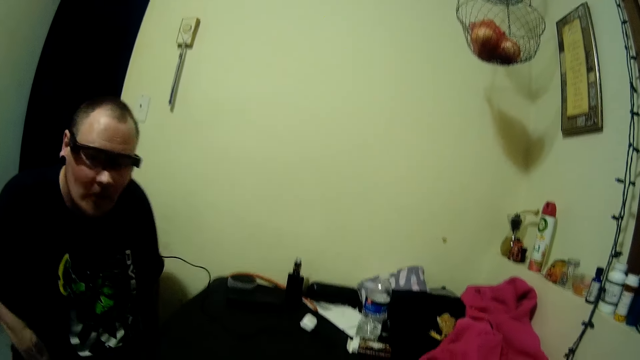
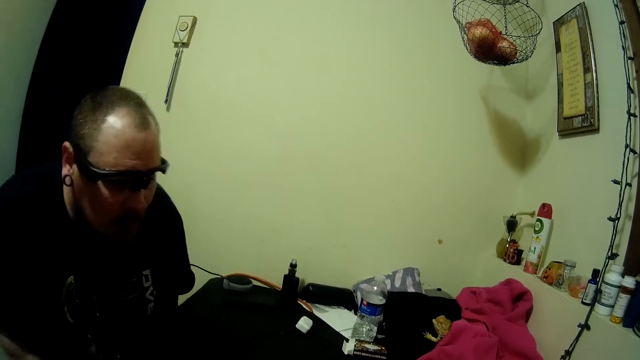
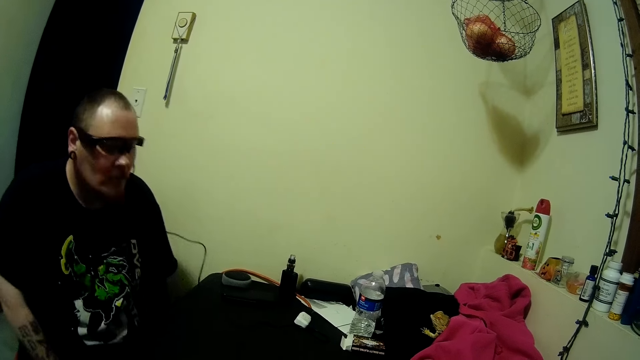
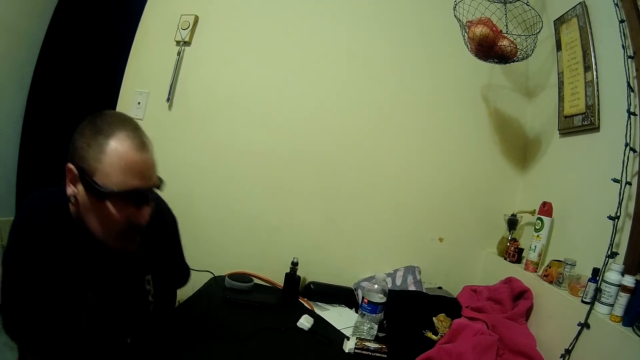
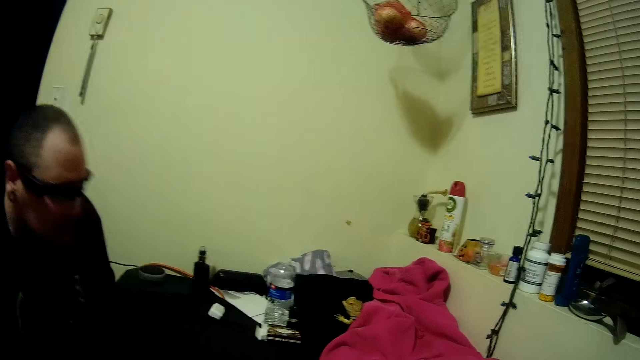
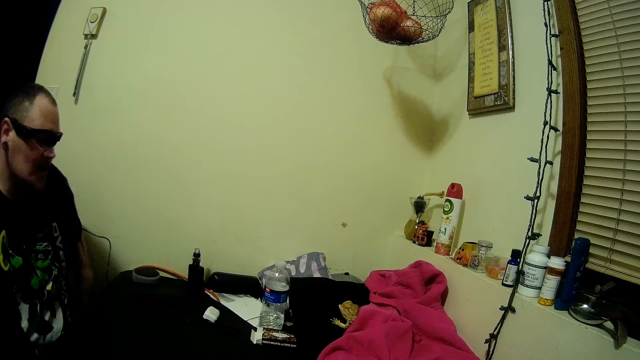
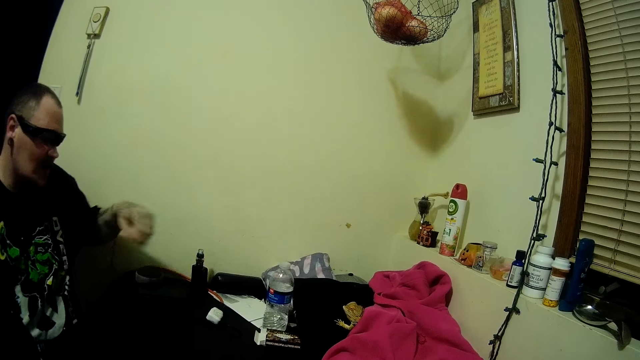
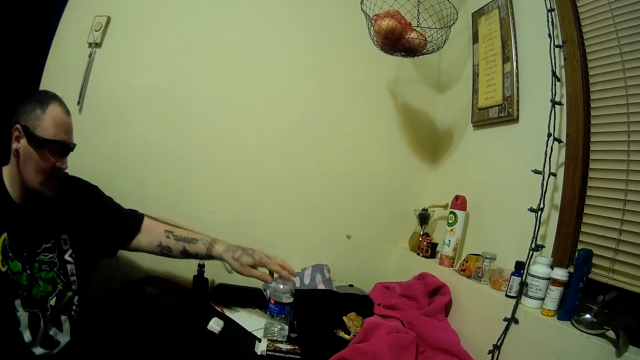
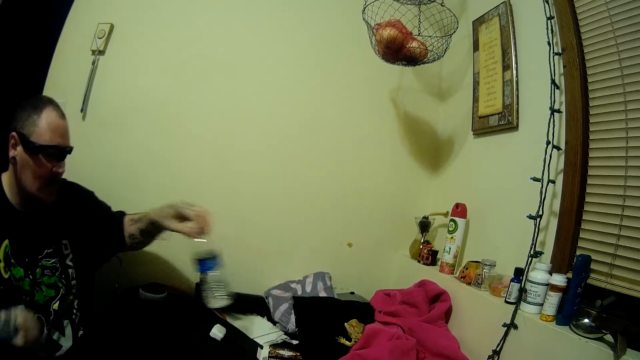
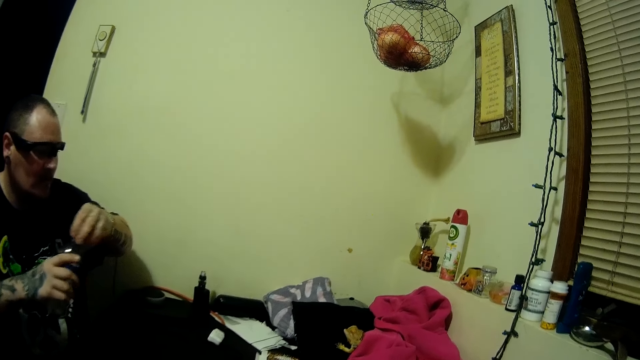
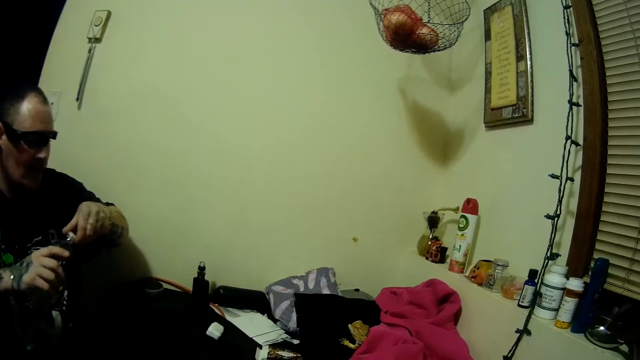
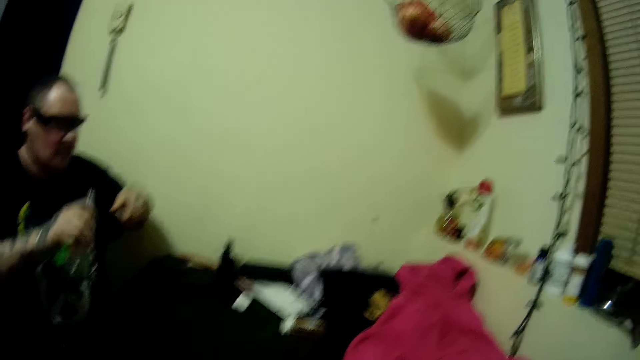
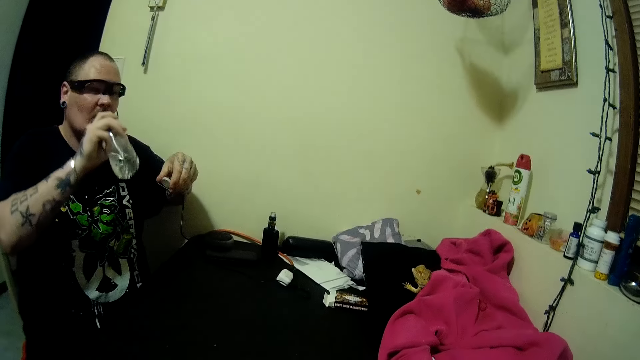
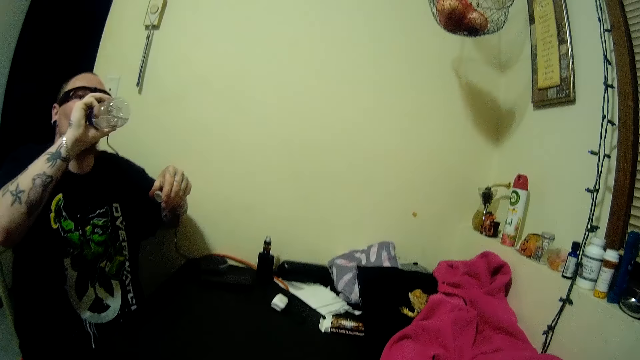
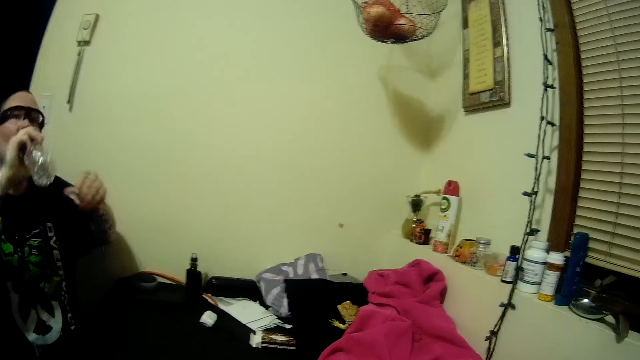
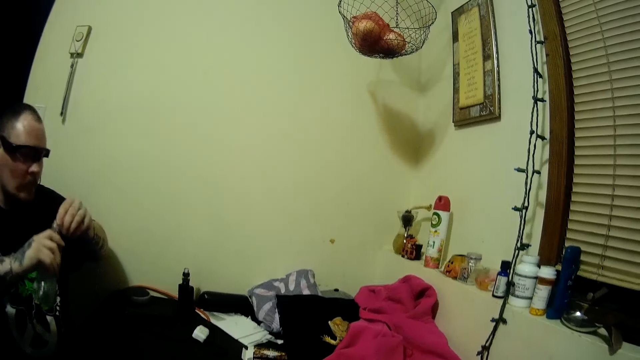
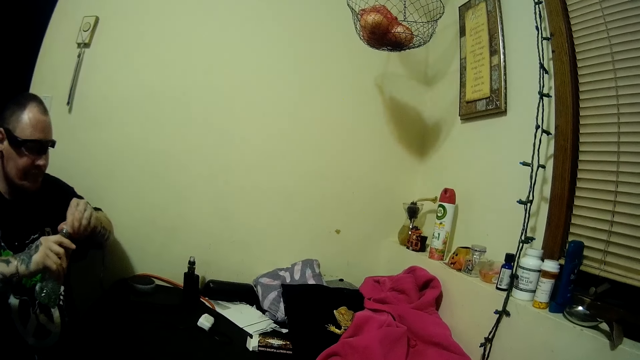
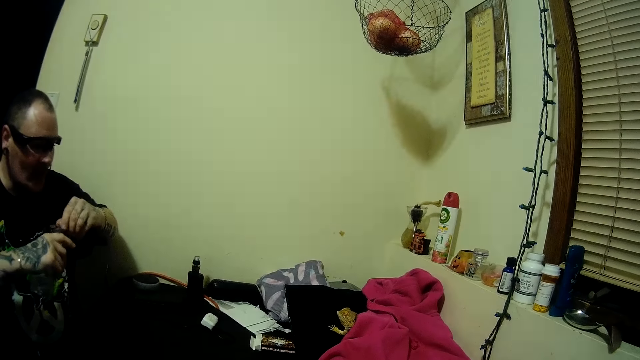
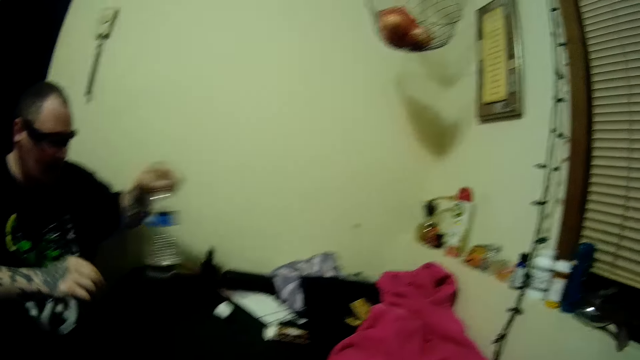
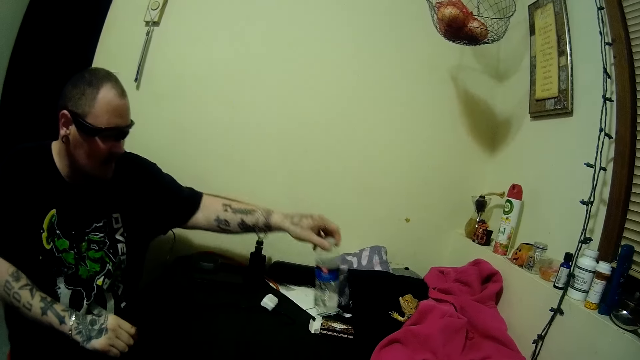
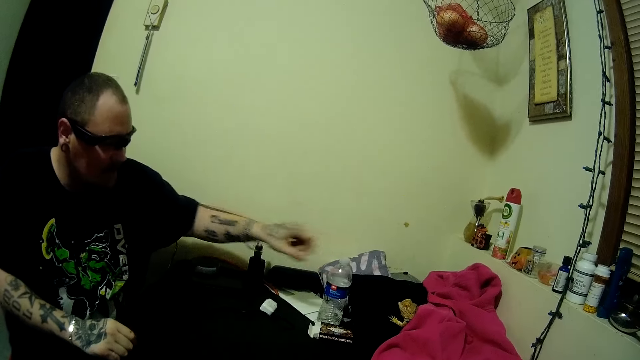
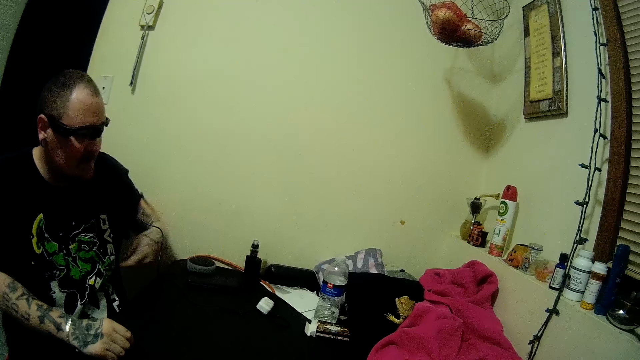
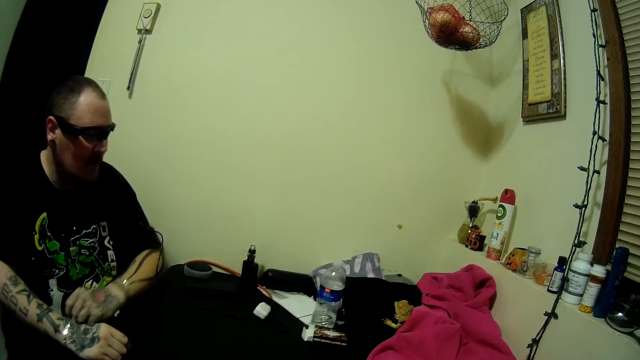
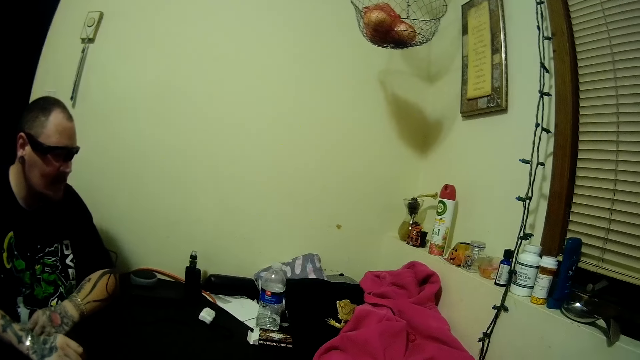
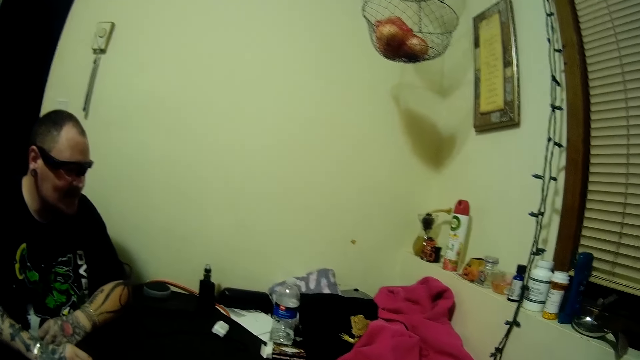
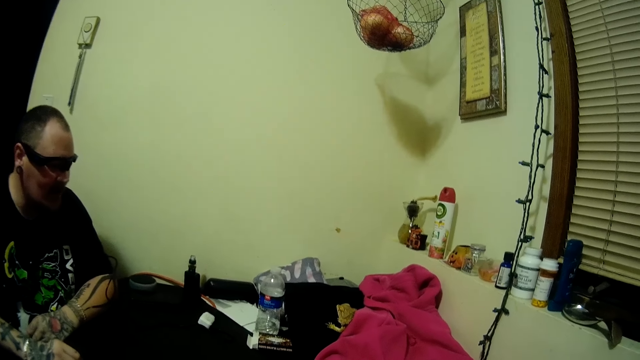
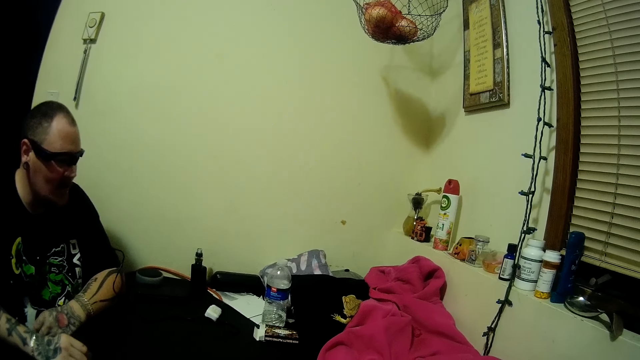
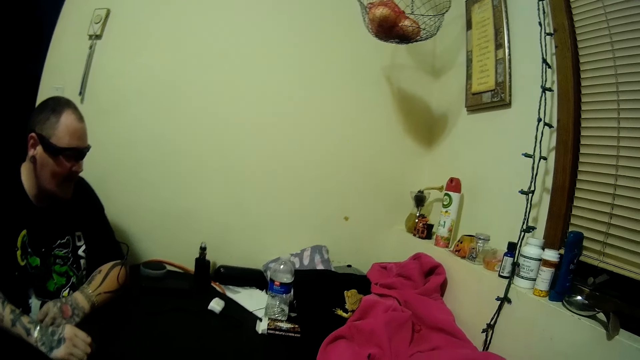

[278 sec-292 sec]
The man adjusts the chair. The man adjusts his sitting position. The man picks up a water bottle from the table with his left hand. The man holds the bottle with his right hand and opens the cover of the bottle with his left hand. The man drinks water from the bottle. The man covers the bottle with his left hand. The man drops the bottle on the table with his left hand. The man places his left hand on the table.

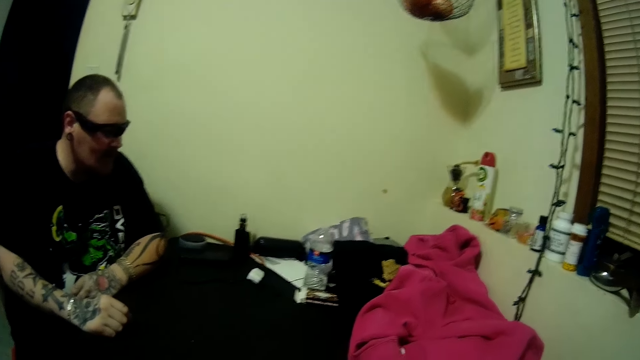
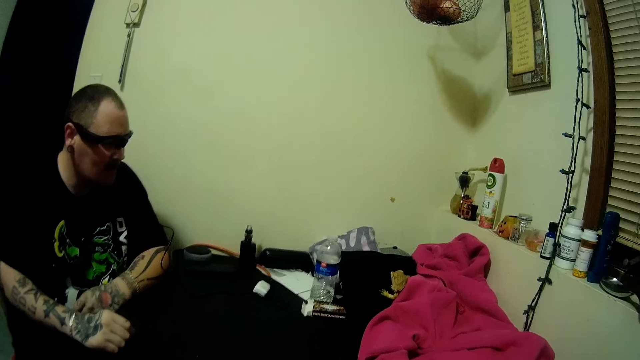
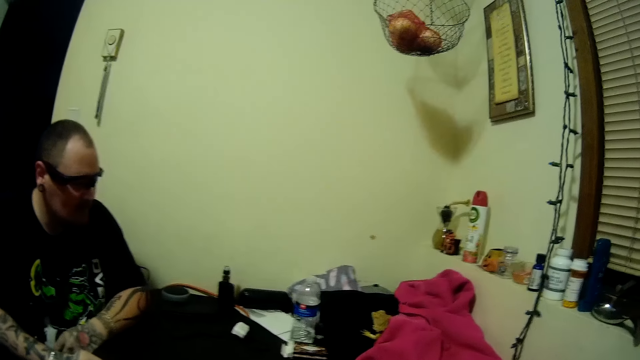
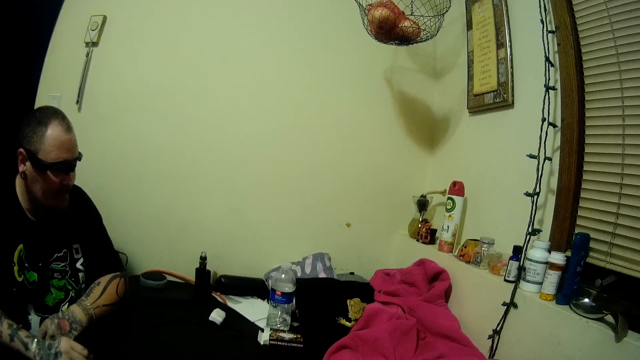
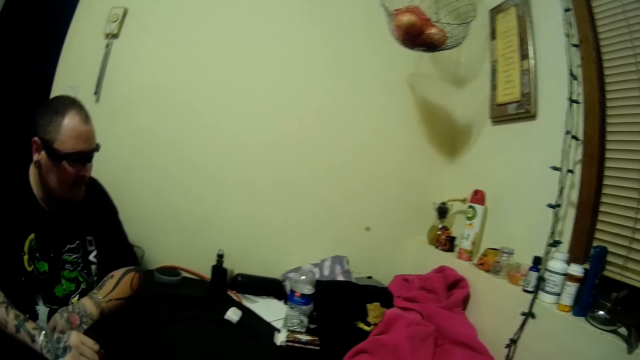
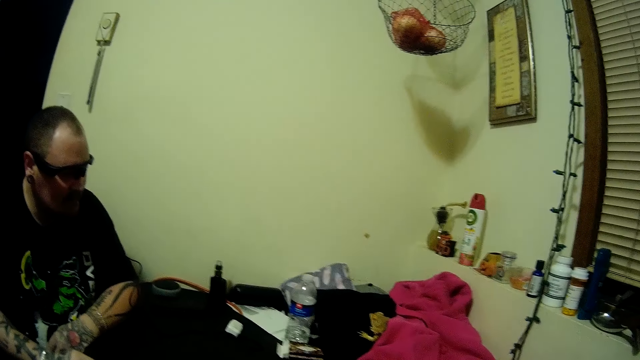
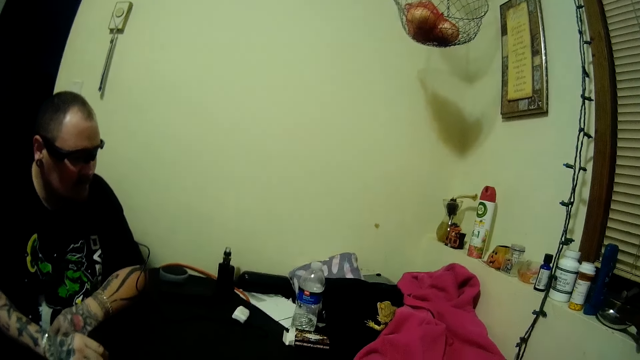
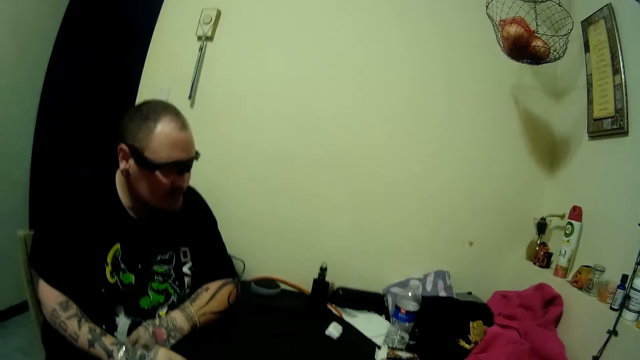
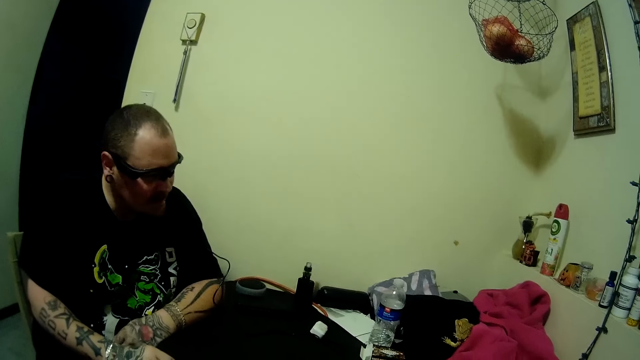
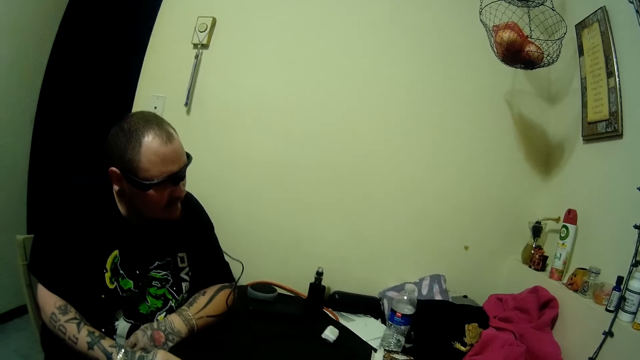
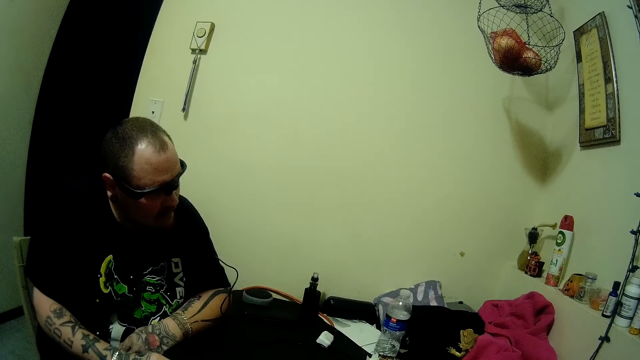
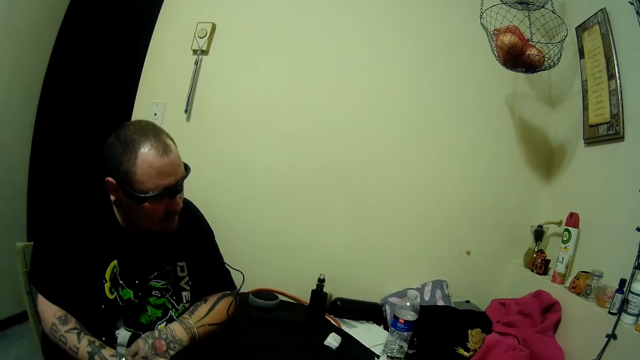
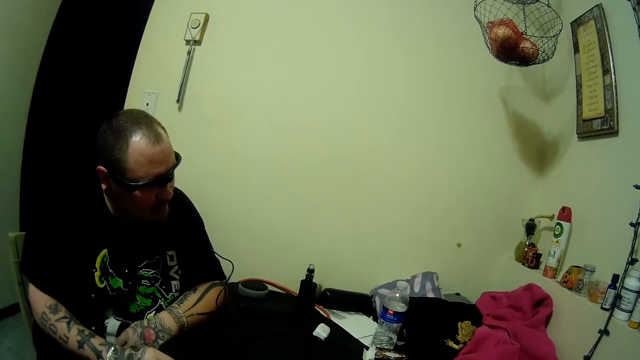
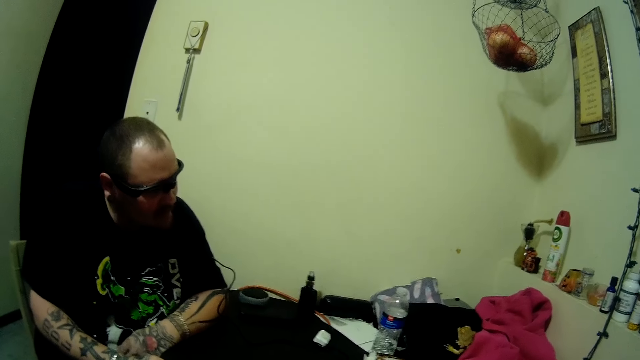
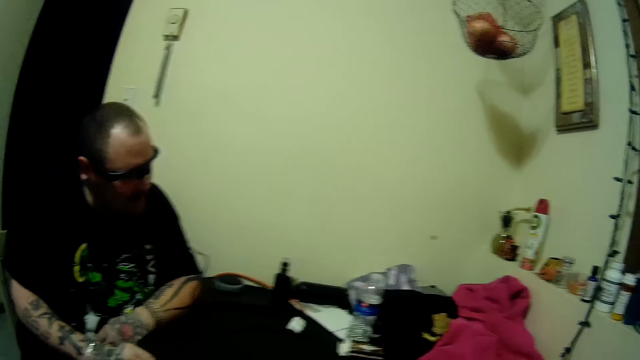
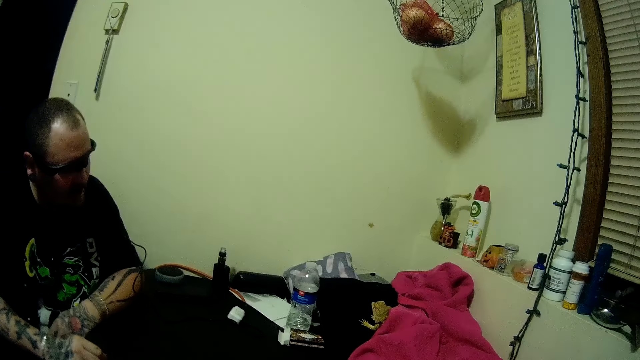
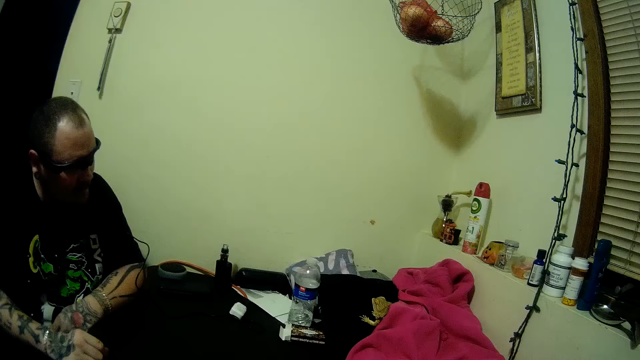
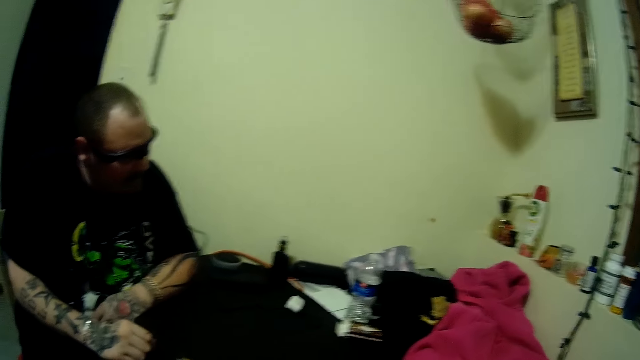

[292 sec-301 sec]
The man converses.
